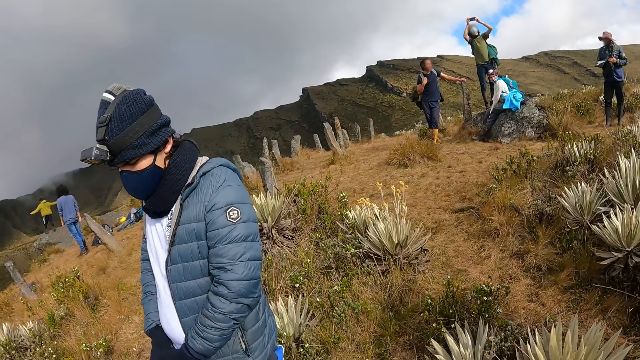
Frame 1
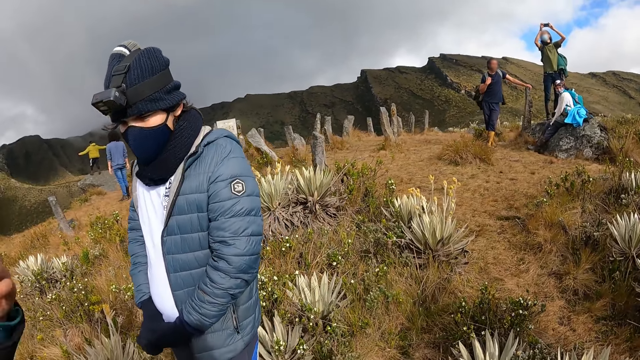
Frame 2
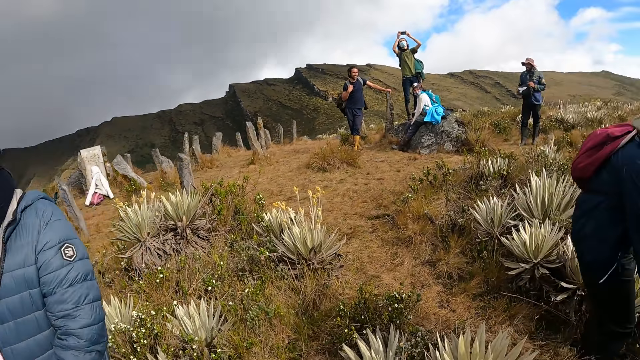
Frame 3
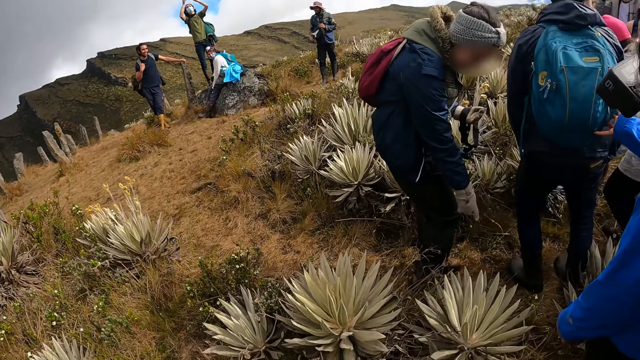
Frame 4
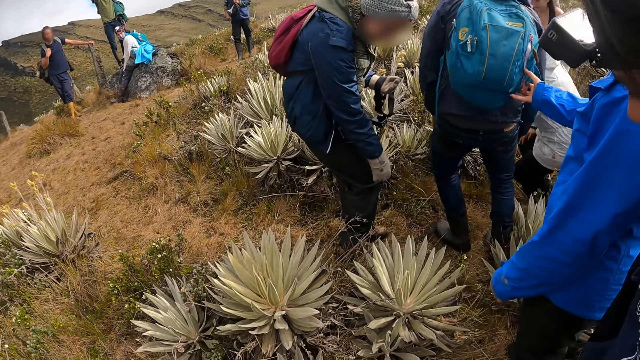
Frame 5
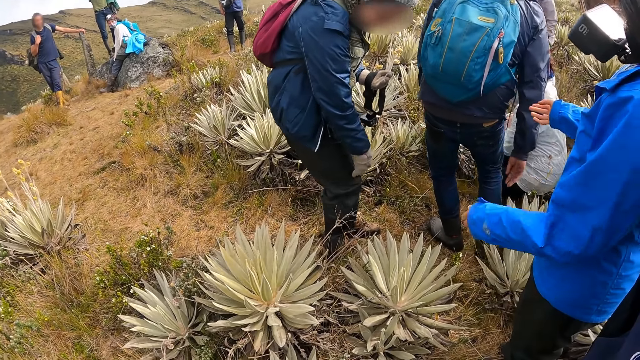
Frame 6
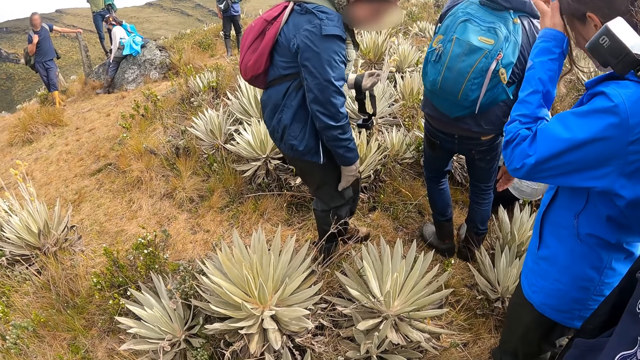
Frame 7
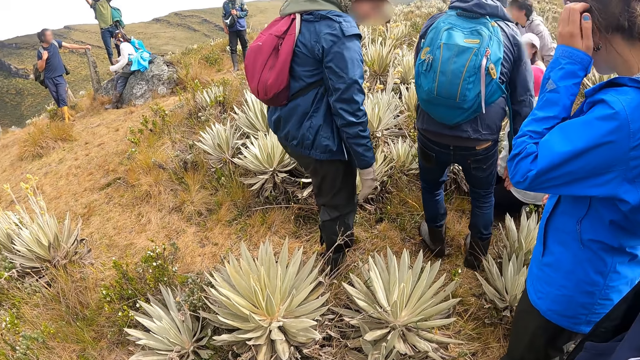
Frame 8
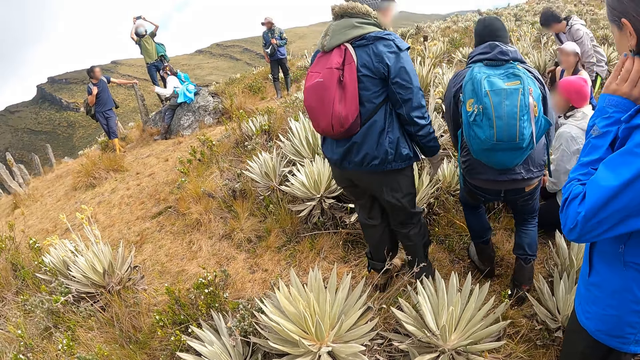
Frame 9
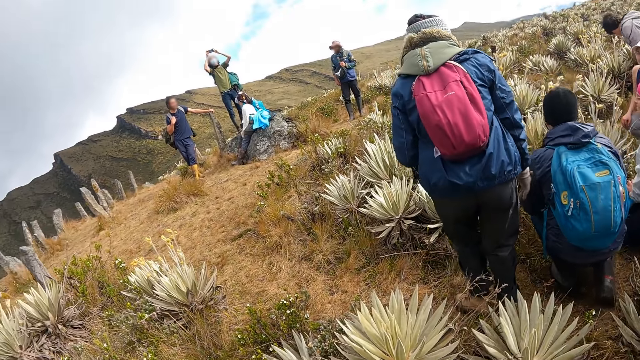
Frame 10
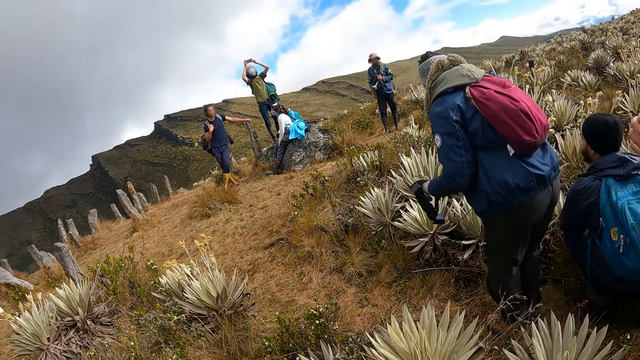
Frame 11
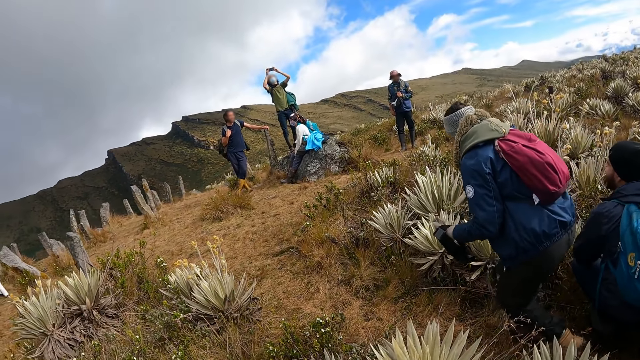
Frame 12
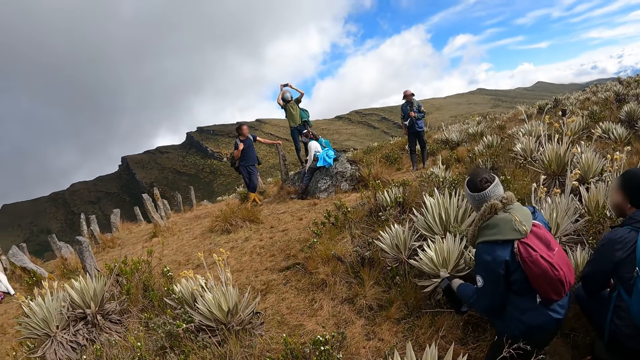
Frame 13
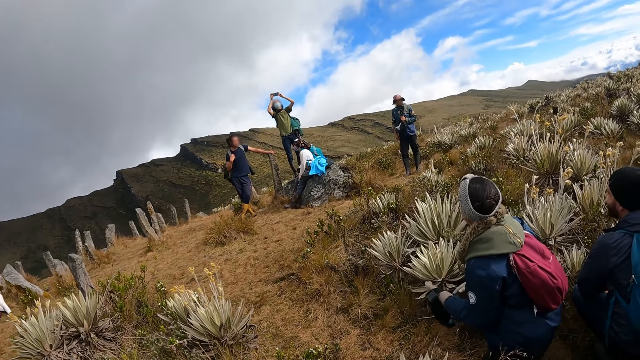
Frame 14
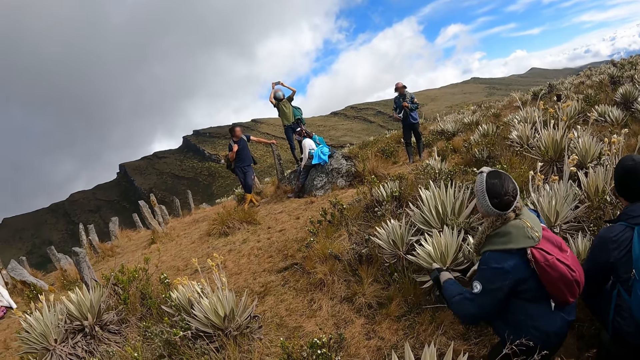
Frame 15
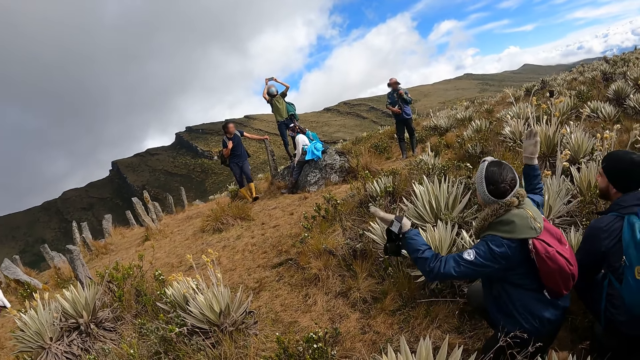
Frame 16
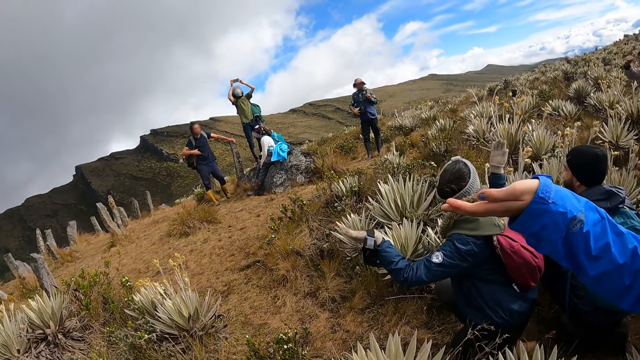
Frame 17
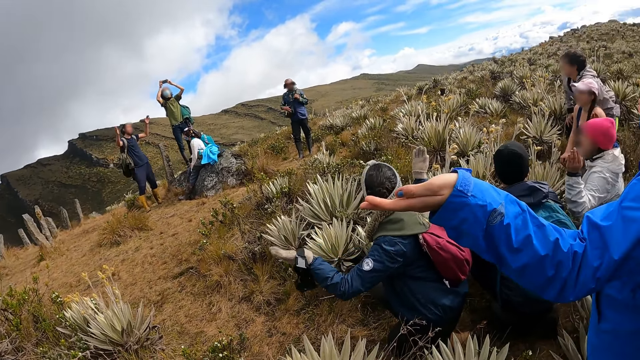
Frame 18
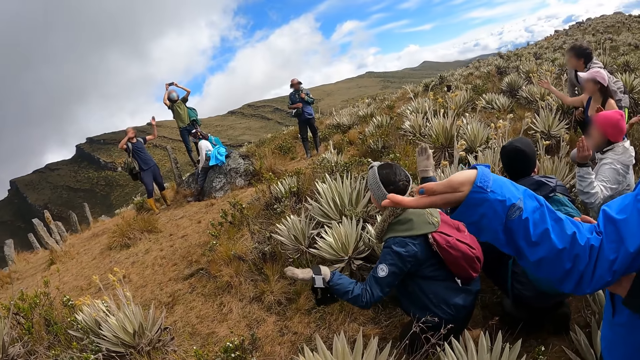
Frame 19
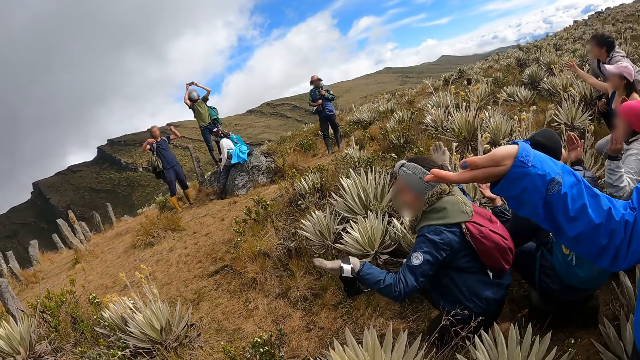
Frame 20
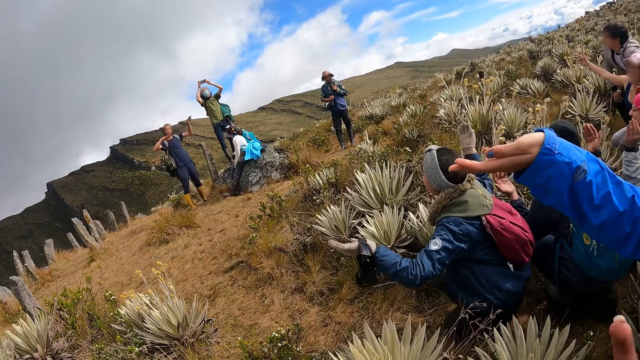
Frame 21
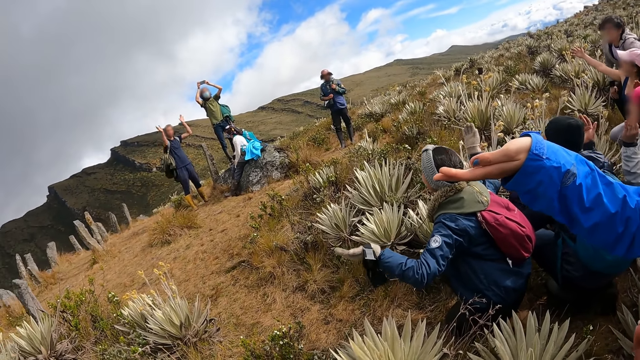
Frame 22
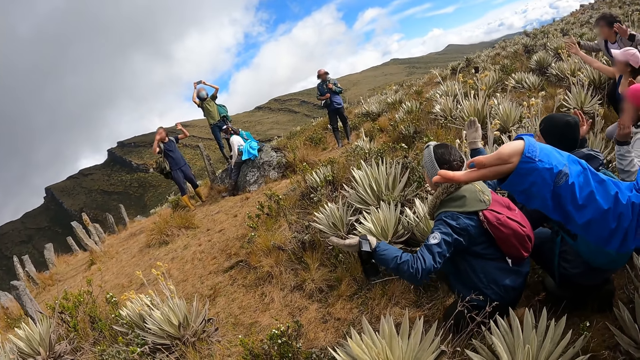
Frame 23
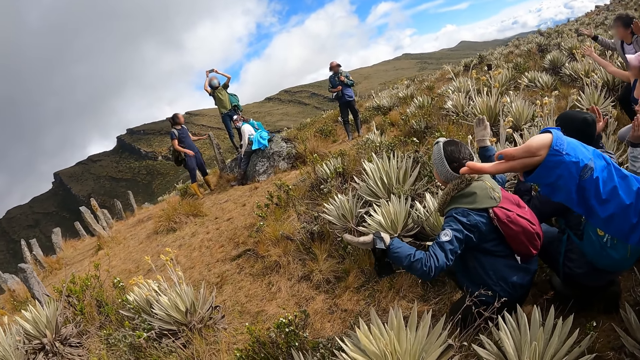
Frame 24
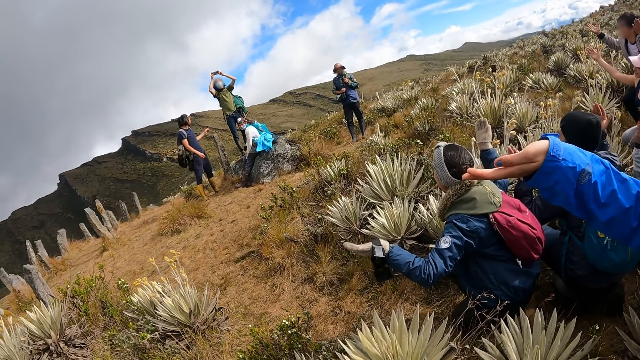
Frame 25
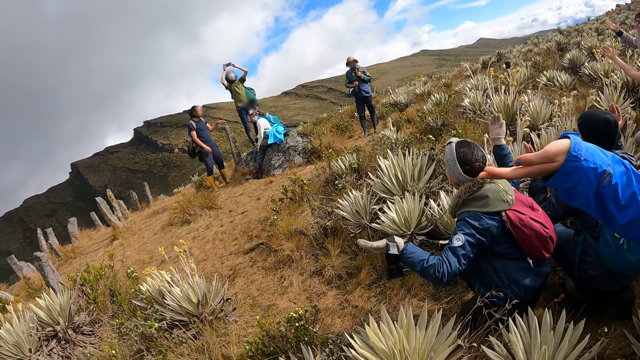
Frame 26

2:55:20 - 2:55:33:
A person walks past the camera wearer. A woman kneels down. Another person touches the hair. A man bends down and kneels down. Another person bends on the ground and raises the left hand. The woman raises both hands. The man raises both hands. The camera wearer moves the right hand. Another person waves at the crowd.

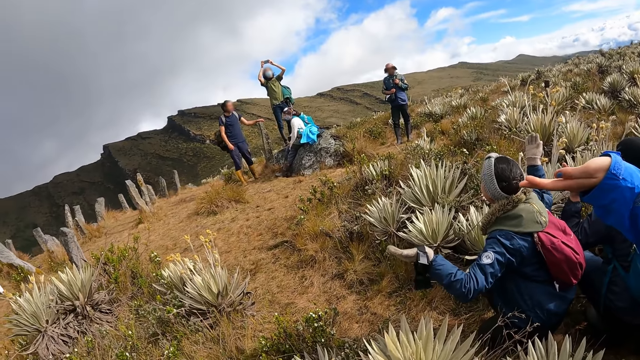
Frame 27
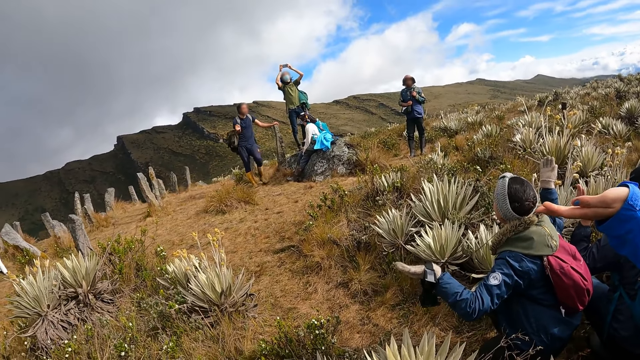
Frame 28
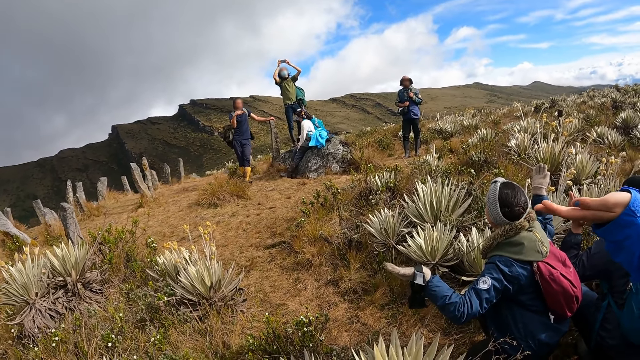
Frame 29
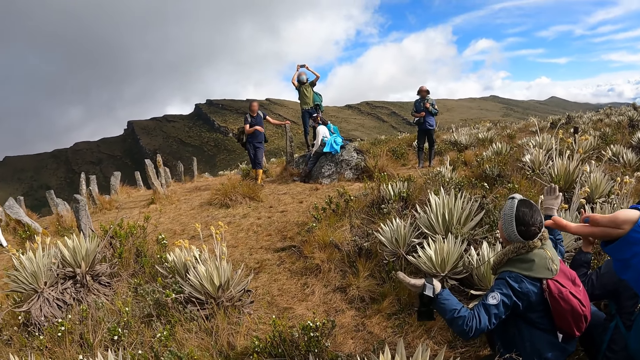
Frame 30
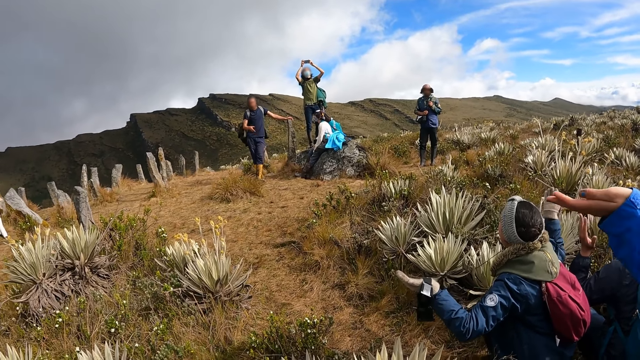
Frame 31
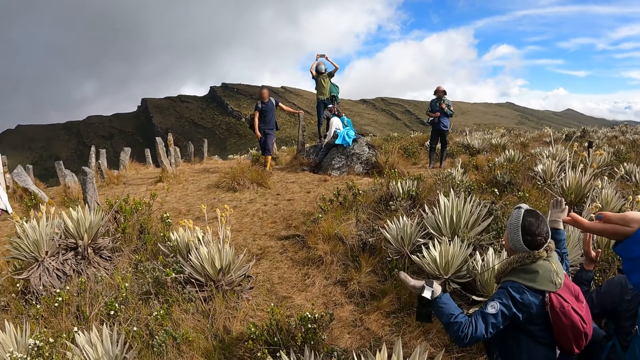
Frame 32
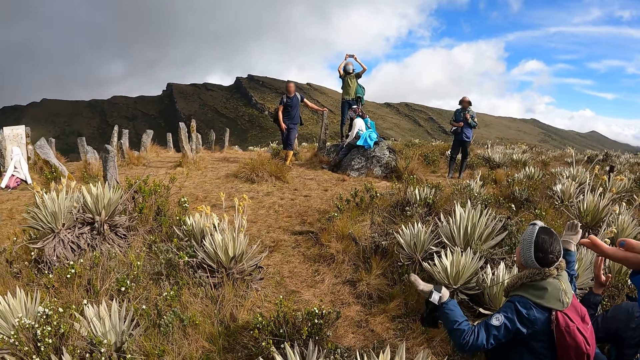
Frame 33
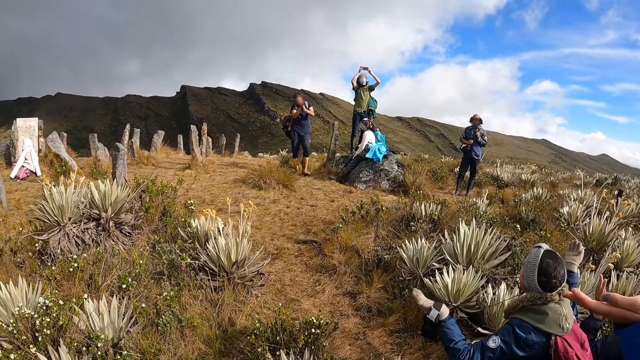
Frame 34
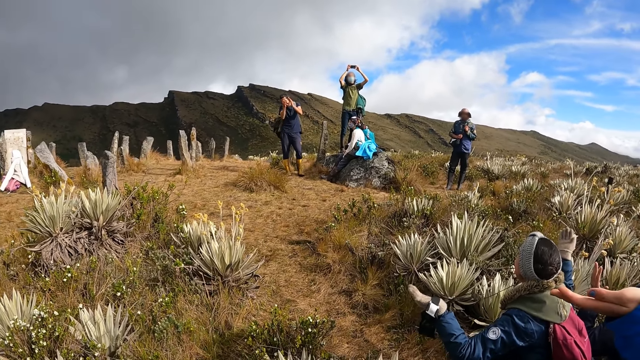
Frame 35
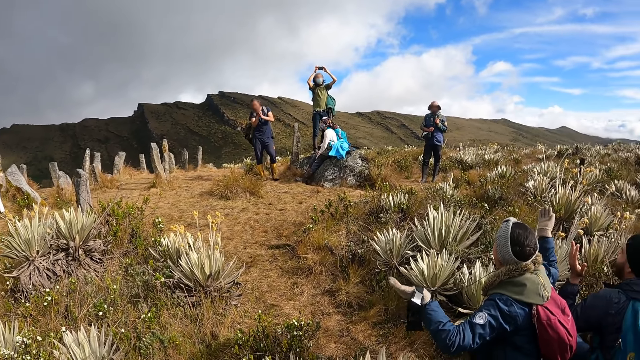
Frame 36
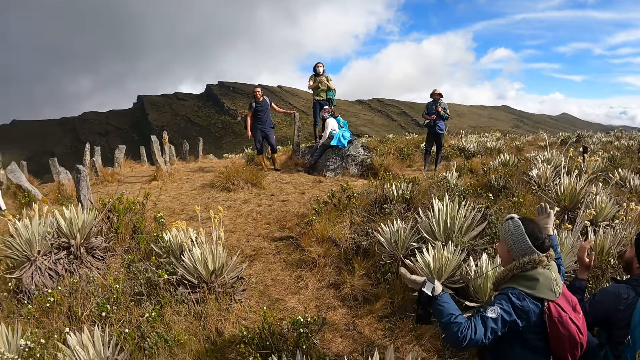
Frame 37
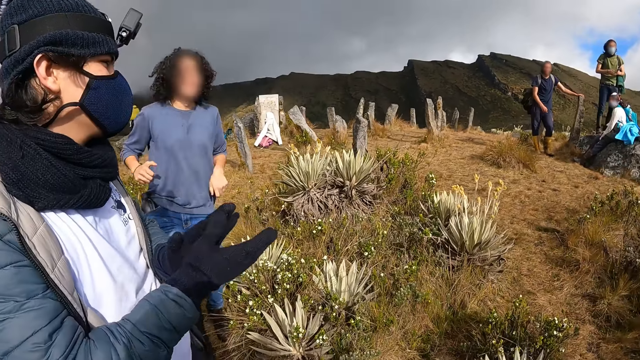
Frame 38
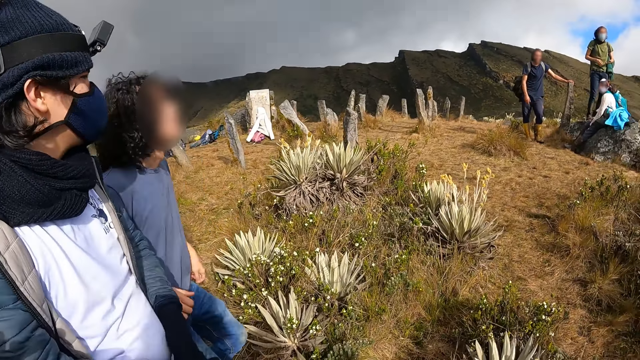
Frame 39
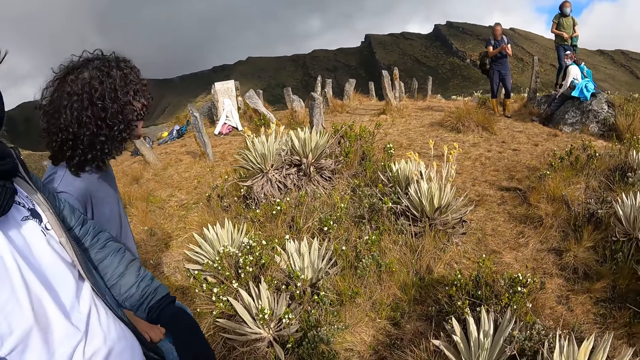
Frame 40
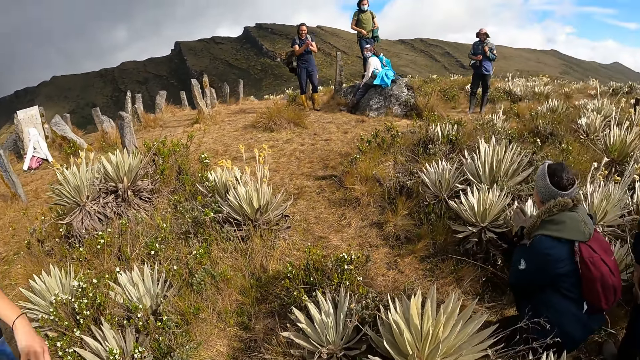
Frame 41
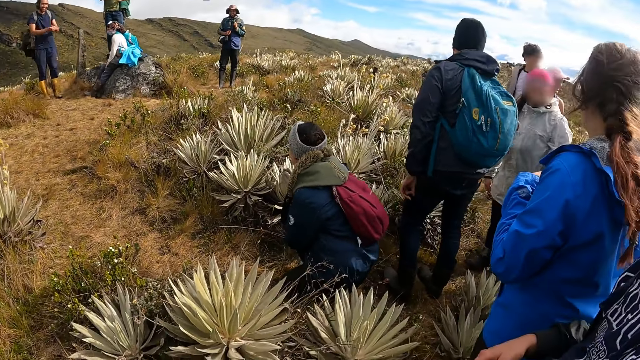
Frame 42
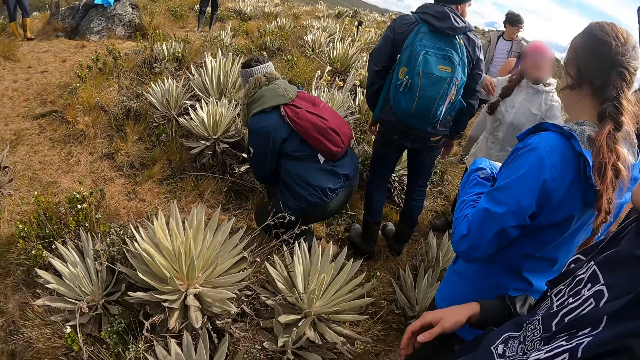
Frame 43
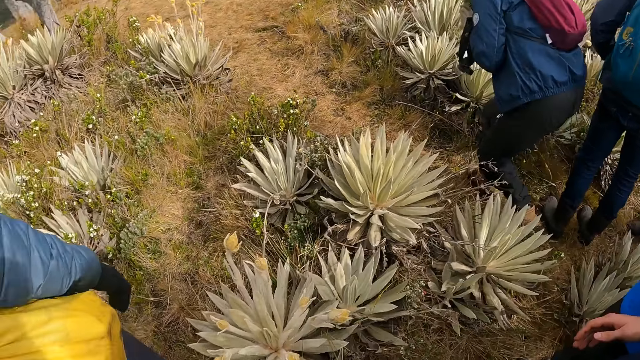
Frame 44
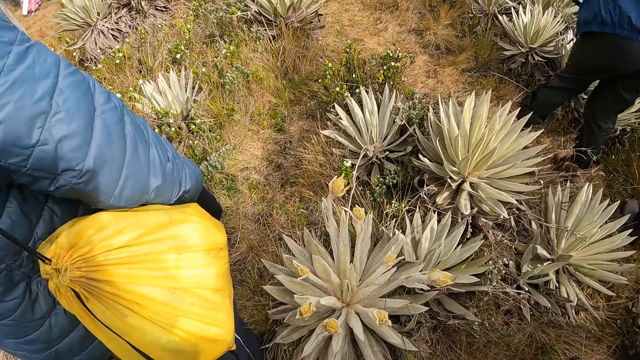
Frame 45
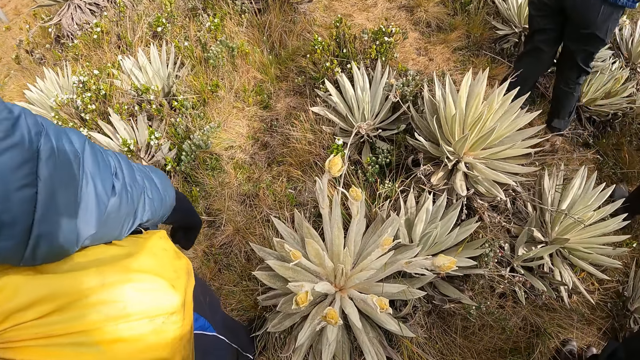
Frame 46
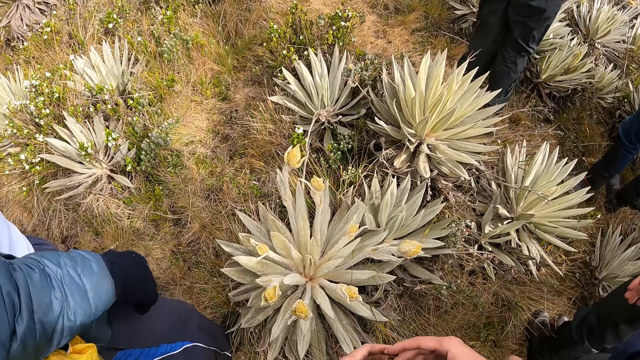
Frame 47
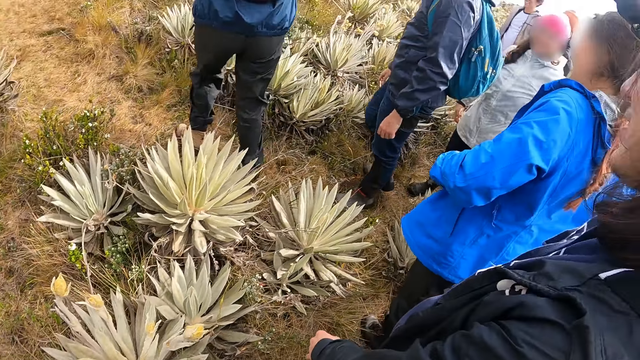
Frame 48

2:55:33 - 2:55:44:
A person takes a photo of the crowd. Another person waves at the crowd and claps hands. The camera wearer turns around. A third person jumps beside a fourth person. The camera wearer turns around. A fifth person stands up. The fourth person stands beside the camera wearer.
